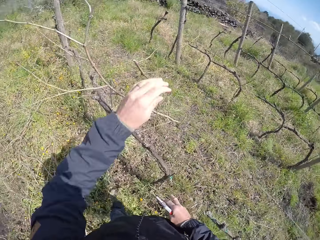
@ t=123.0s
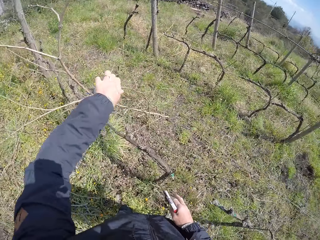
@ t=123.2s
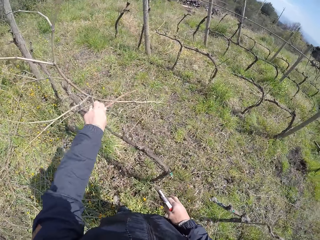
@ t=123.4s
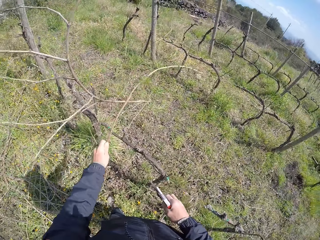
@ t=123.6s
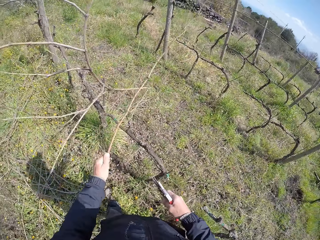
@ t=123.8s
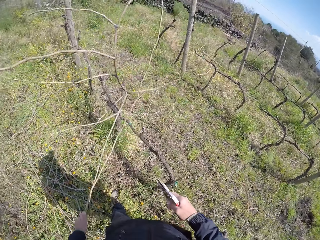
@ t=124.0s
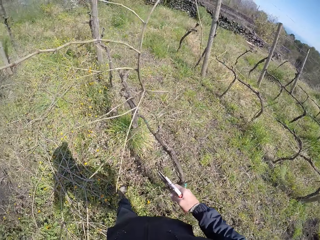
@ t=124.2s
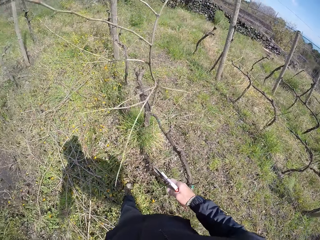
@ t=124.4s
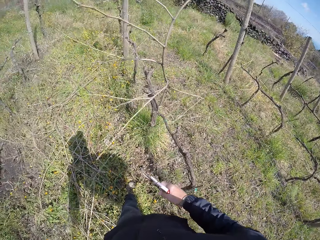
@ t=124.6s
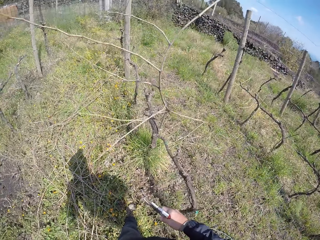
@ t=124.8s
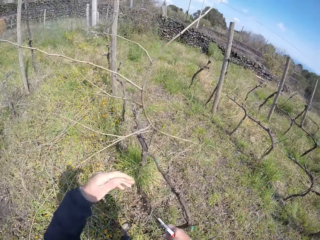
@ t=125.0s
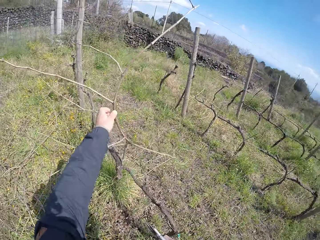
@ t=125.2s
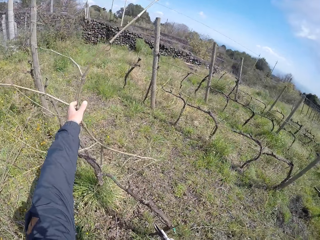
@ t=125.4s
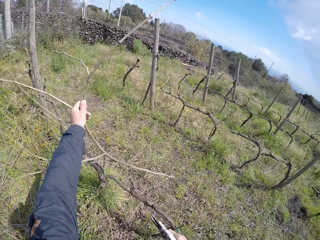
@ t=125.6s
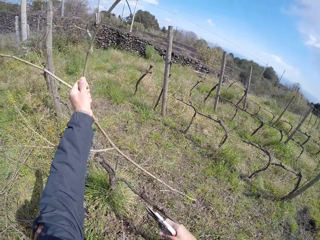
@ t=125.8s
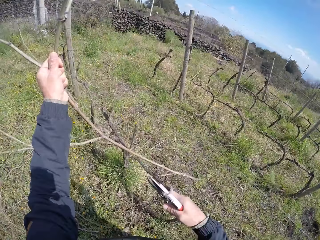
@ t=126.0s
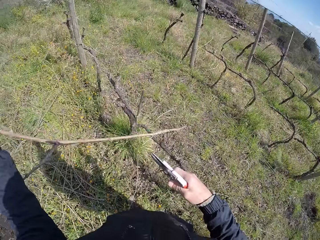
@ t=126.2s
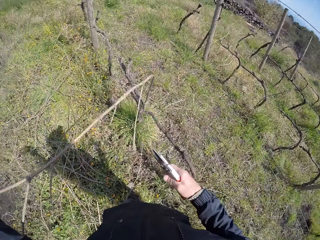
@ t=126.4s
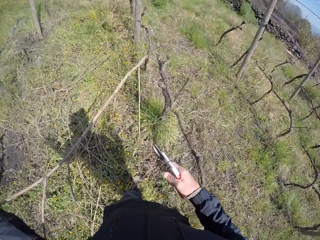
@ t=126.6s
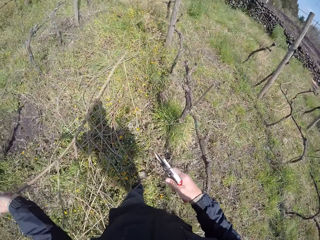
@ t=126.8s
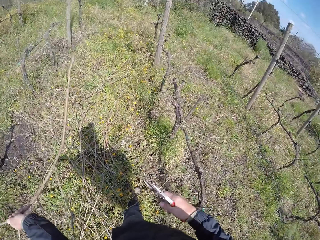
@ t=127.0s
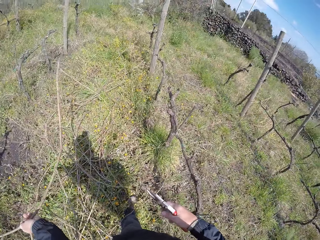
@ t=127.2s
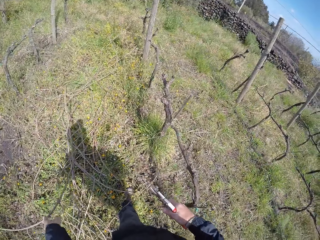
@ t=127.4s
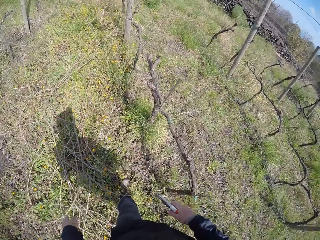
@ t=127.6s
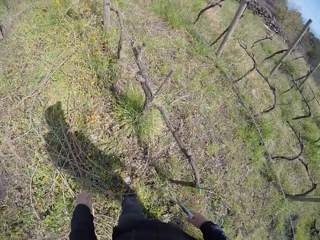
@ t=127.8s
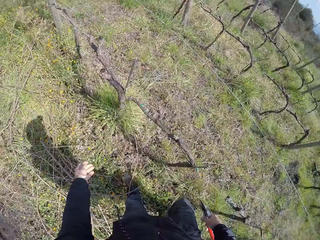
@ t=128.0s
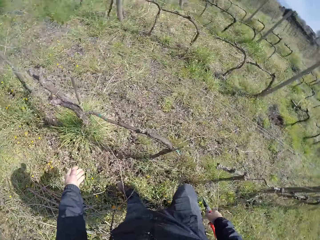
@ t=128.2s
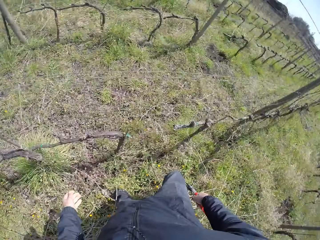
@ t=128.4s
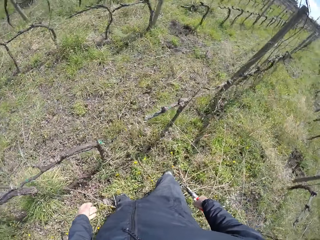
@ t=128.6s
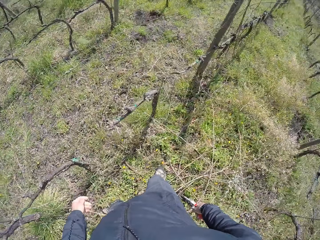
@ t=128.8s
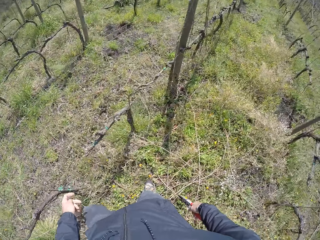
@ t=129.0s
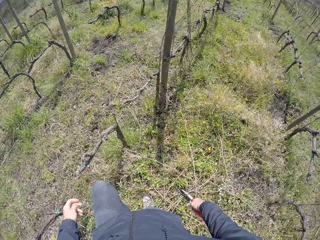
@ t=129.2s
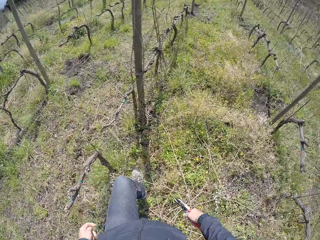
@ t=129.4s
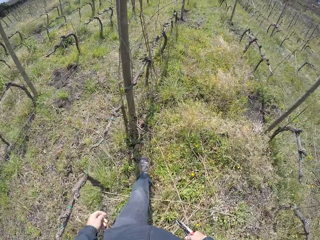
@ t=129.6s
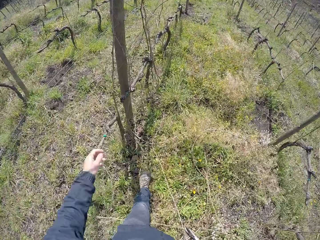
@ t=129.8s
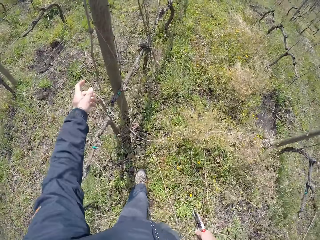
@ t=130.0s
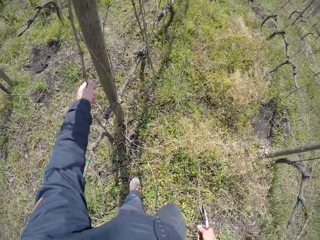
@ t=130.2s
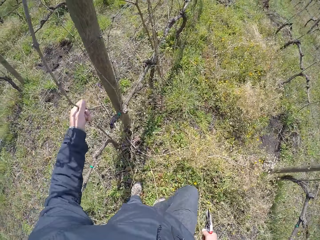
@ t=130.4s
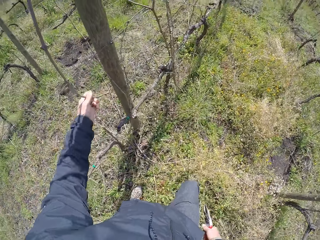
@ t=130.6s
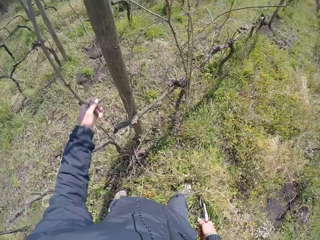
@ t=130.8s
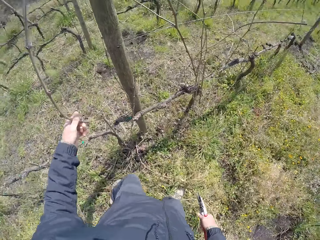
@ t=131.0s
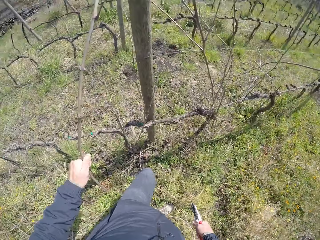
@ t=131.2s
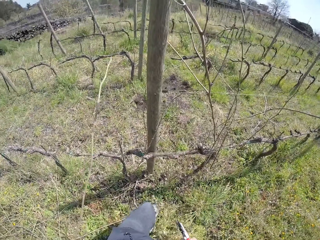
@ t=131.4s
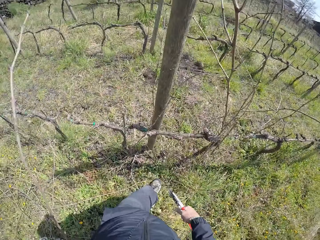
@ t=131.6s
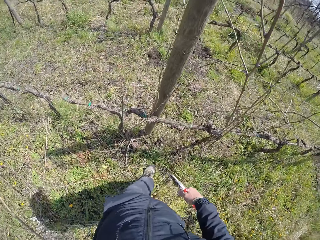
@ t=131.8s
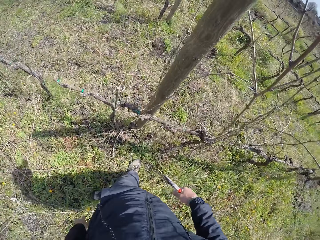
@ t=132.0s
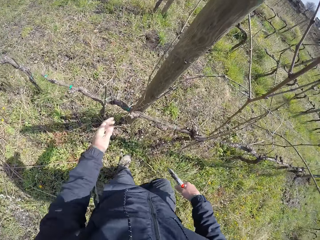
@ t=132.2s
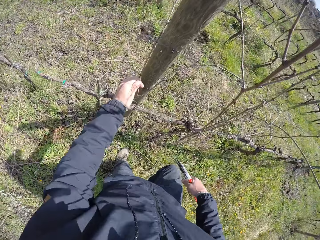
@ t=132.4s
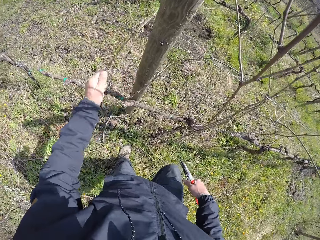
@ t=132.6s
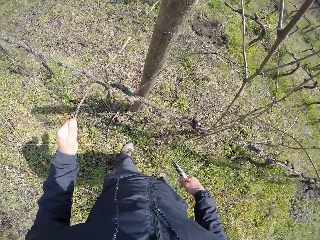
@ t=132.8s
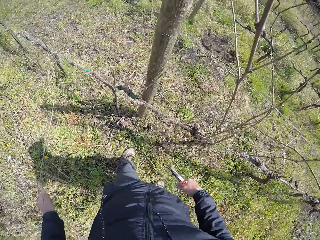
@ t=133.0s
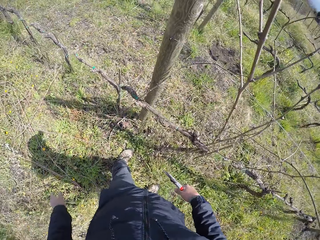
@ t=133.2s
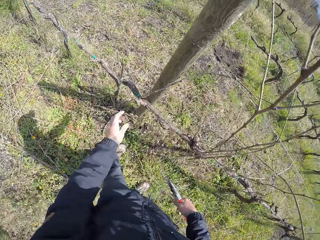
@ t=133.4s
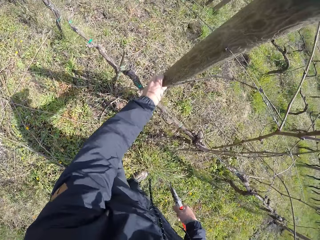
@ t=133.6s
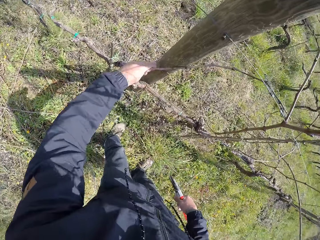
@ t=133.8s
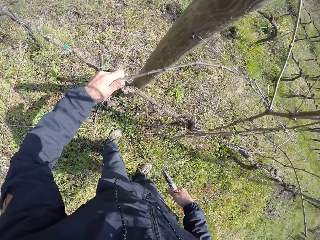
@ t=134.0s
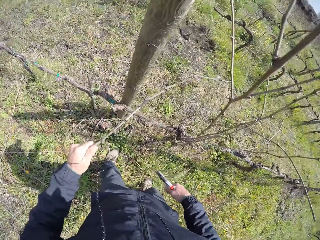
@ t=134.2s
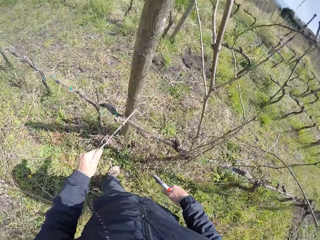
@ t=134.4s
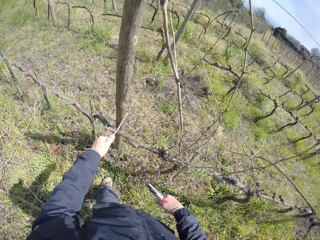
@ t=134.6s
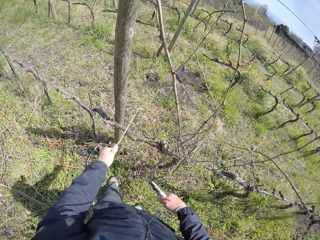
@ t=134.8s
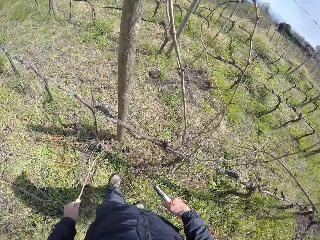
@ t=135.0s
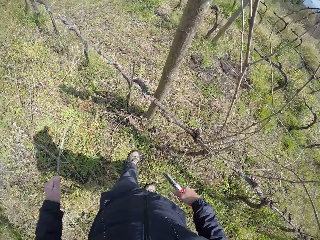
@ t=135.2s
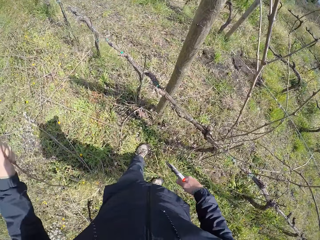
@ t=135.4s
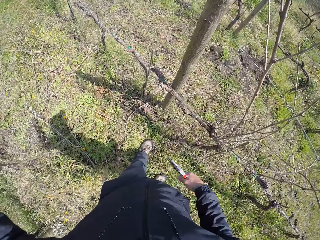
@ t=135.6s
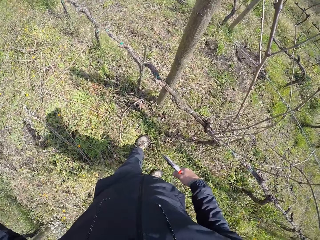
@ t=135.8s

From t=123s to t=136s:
The camera wearer walks around the field. He pulls a twig with his left hand. He drops the twig on the ground. He pulls a twig with his hand. He holds the twig with his left hand. He drops the twig on the ground with his left hand. He walks around the field. He holds a twig with his left hand. He drops the twig on the ground with his left hand. He pulls a twig with his hand. He holds the twig with his left hand. He drops the twig on the ground with his left hand. He pulls a twig with his hand. He holds the twig with his left hand.

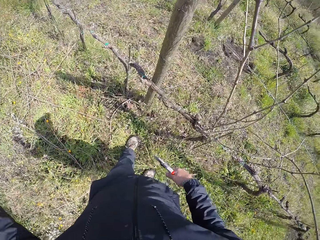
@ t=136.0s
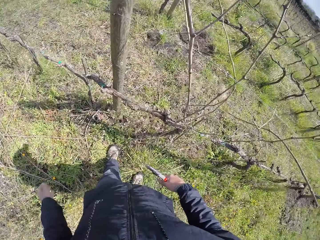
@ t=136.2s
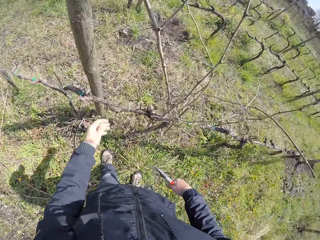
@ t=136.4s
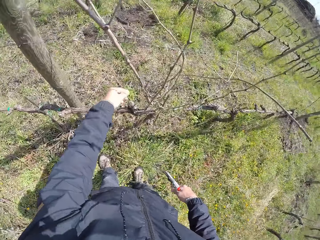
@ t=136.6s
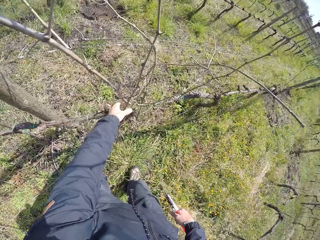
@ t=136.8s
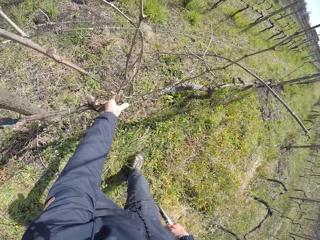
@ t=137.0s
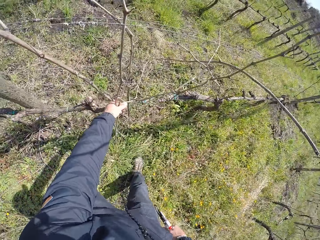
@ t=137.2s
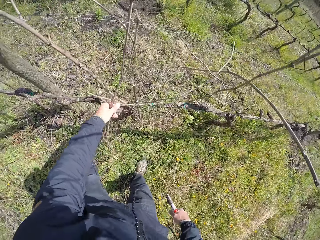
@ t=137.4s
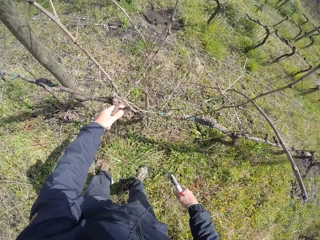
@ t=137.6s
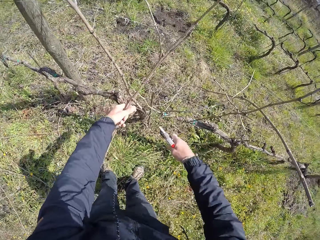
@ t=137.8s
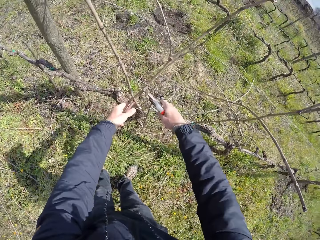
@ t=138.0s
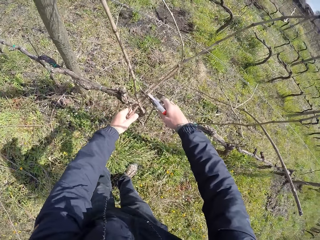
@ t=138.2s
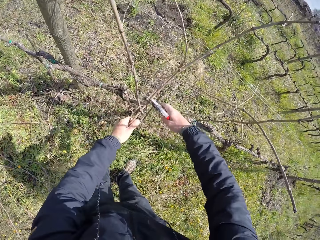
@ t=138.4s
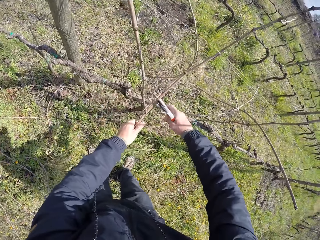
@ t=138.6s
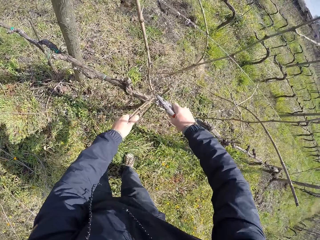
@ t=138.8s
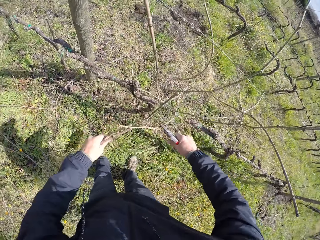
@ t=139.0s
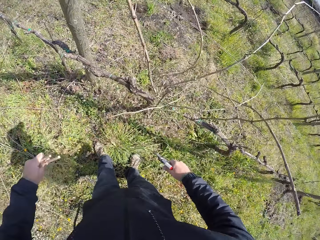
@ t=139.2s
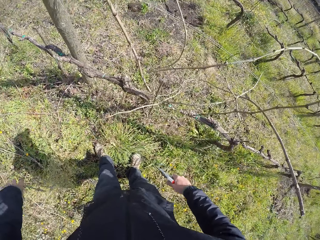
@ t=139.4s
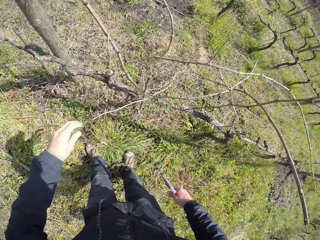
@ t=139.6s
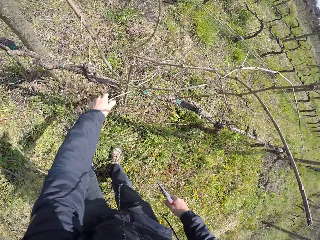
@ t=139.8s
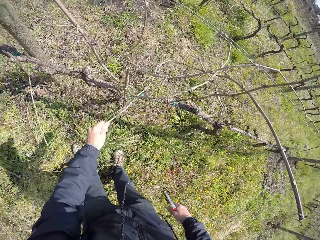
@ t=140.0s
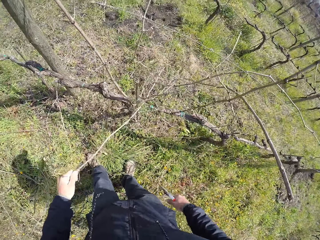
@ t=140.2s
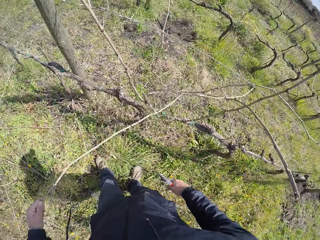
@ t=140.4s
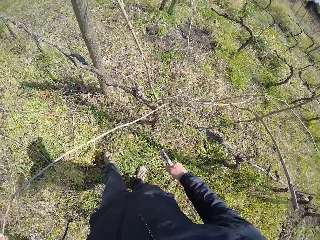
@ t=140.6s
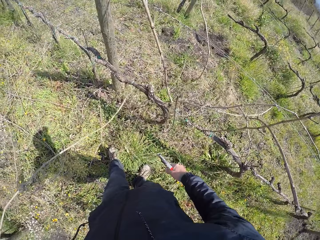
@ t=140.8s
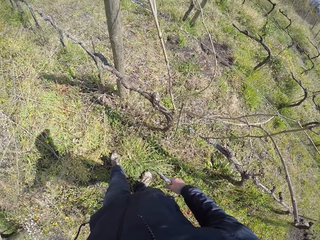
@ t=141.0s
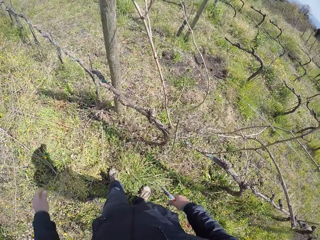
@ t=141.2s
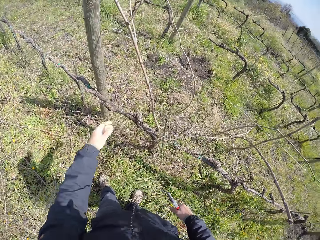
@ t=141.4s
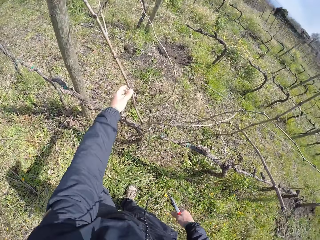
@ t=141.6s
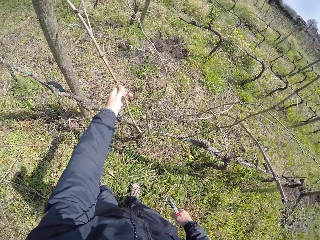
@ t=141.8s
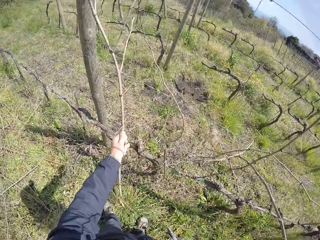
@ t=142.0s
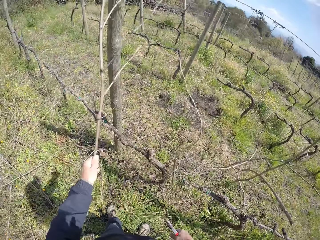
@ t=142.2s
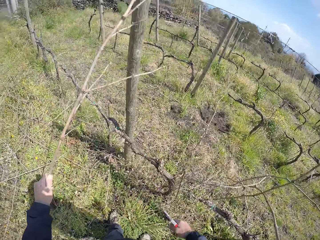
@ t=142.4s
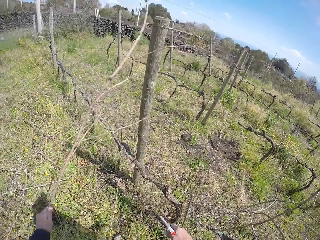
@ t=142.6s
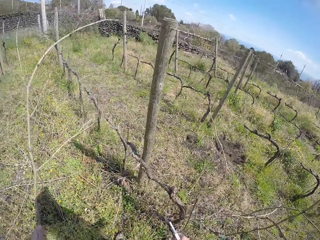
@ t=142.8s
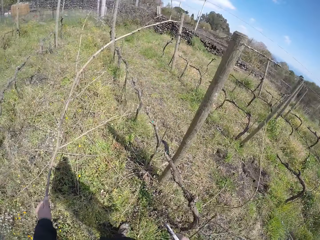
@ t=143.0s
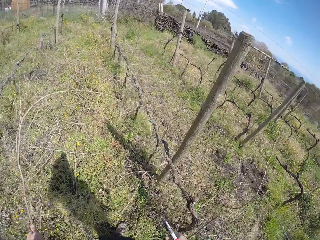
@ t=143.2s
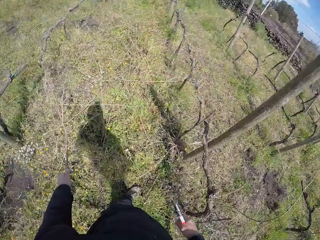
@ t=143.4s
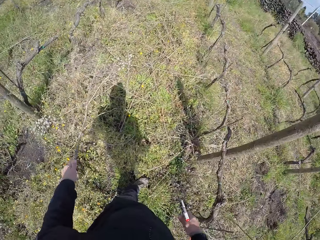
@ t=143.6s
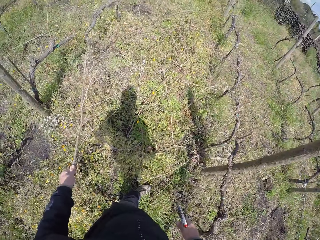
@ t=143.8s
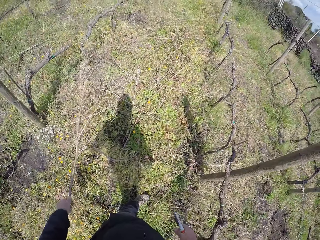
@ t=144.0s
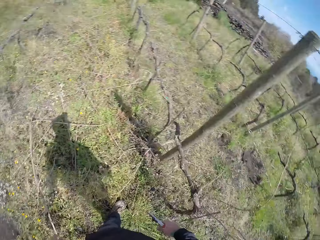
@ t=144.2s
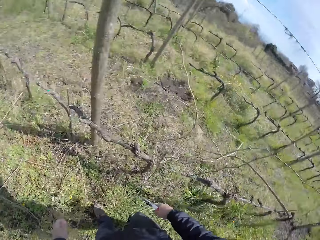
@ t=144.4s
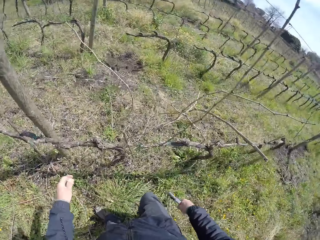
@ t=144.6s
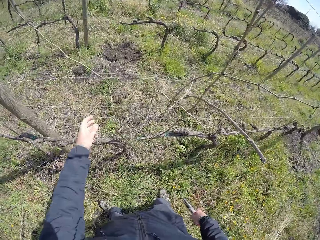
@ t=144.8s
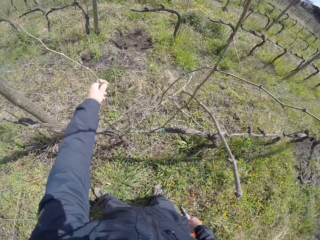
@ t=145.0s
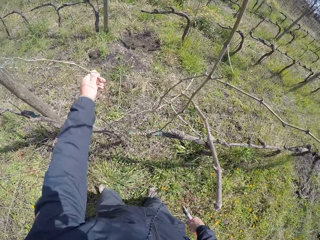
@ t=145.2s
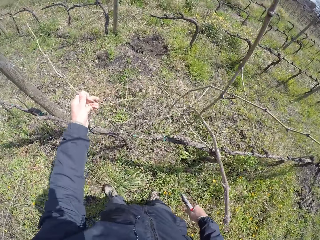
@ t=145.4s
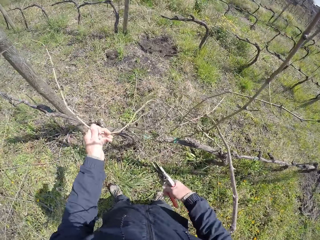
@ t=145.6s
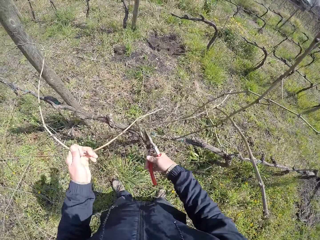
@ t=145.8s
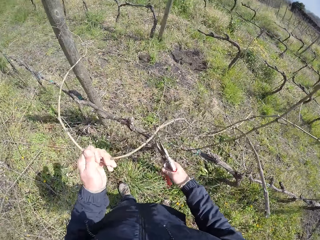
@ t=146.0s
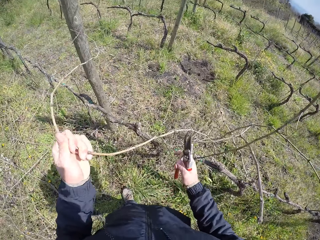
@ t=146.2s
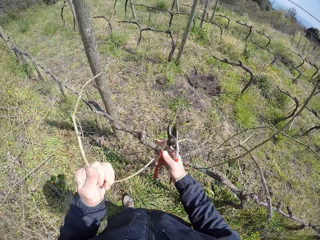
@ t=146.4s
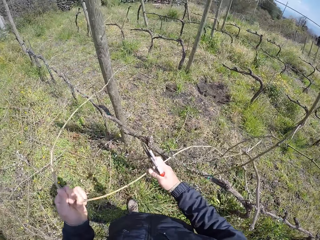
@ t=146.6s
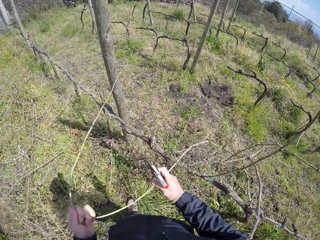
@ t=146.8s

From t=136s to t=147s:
The camera wearer drops the twig on the ground with his left hand. He walks around the field. He holds twigs with his left hand. He pulls the twigs with his hand. He cuts the twig in his left hand with the pruner, a pruning shear, in his right hand. He drops the twigs on the ground with his left hand. He pulls a twig with his left hand. He drops the twig in his left hand on the ground. He pulls a twig with his hand. He holds the twig with his left hand. He drops the twig on the ground with his left hand. He pulls a twig with both hands.
